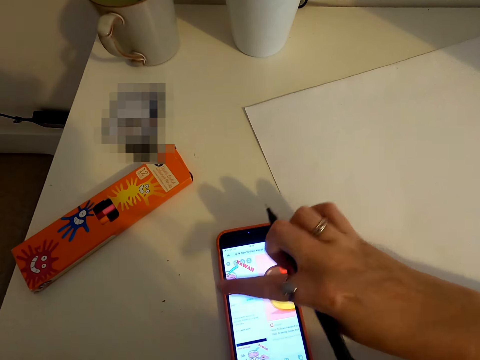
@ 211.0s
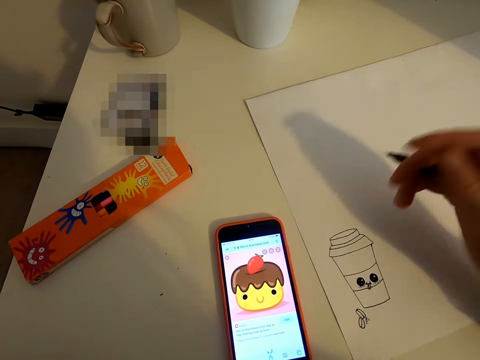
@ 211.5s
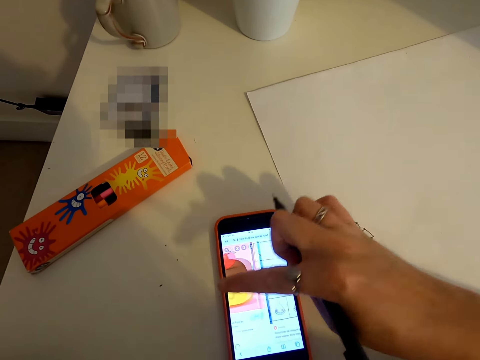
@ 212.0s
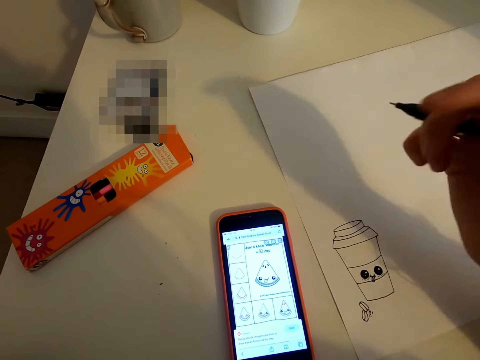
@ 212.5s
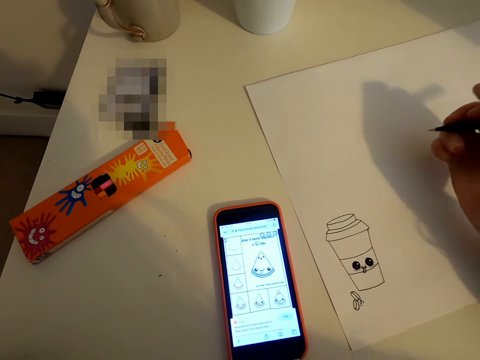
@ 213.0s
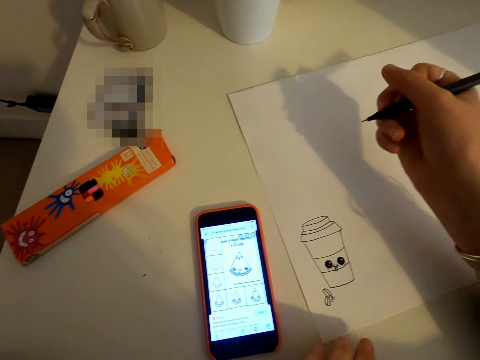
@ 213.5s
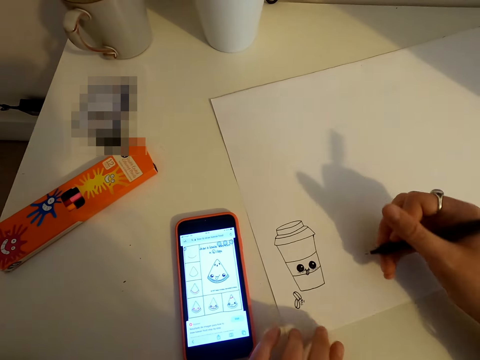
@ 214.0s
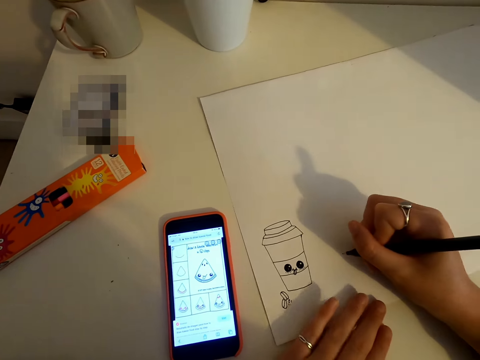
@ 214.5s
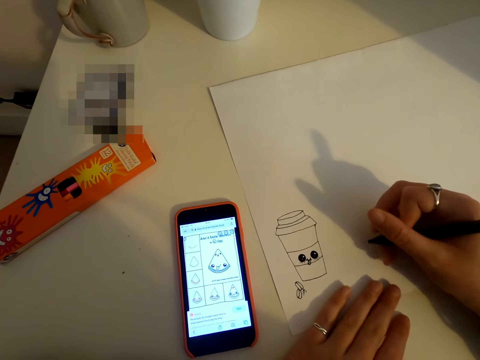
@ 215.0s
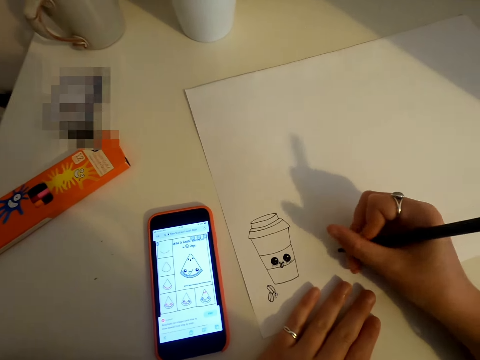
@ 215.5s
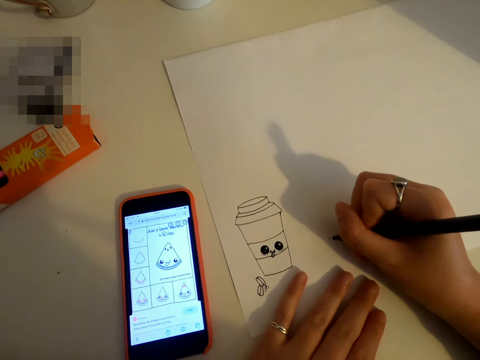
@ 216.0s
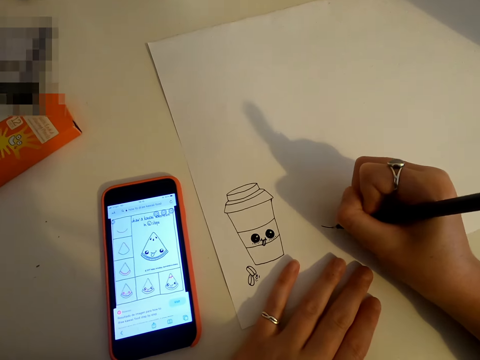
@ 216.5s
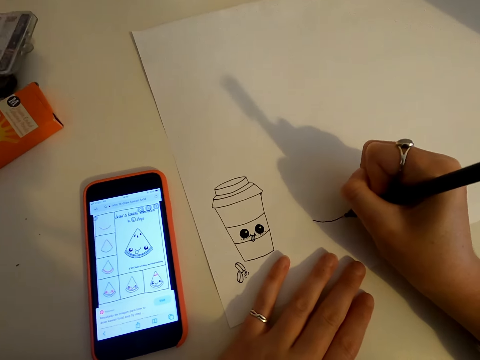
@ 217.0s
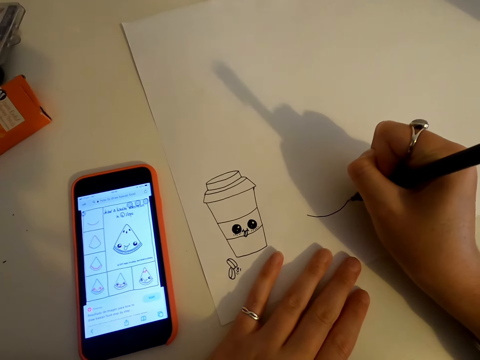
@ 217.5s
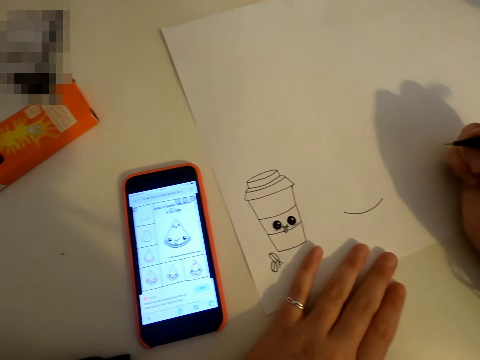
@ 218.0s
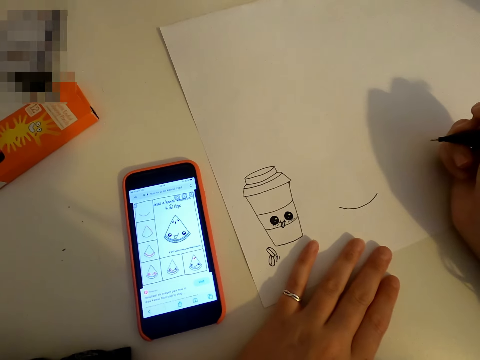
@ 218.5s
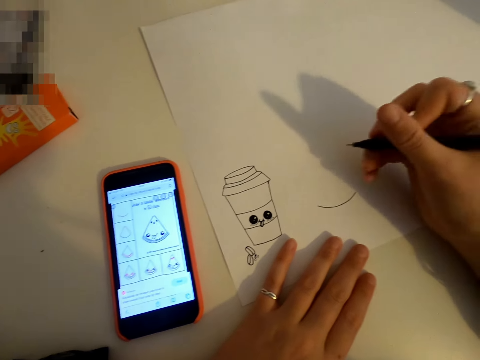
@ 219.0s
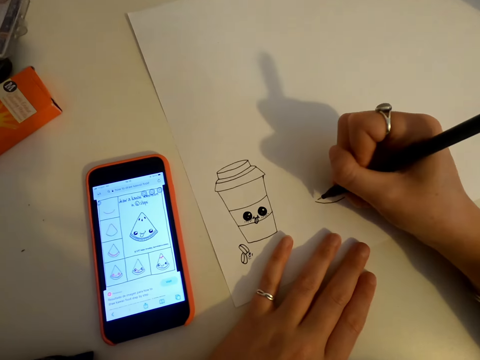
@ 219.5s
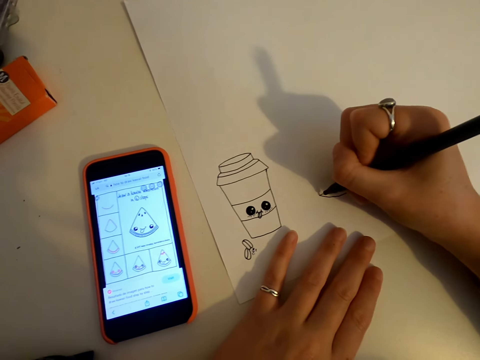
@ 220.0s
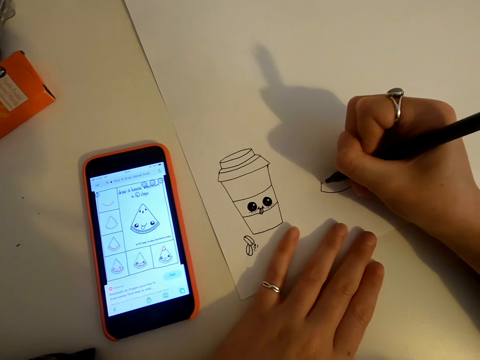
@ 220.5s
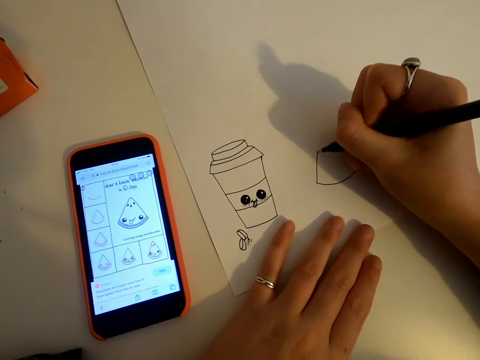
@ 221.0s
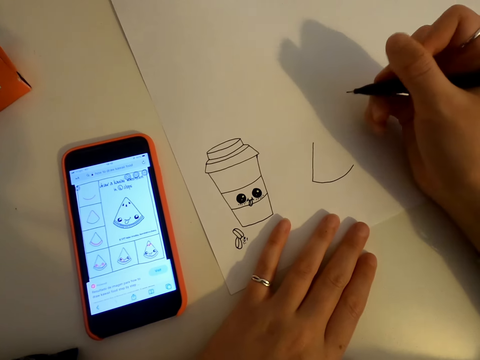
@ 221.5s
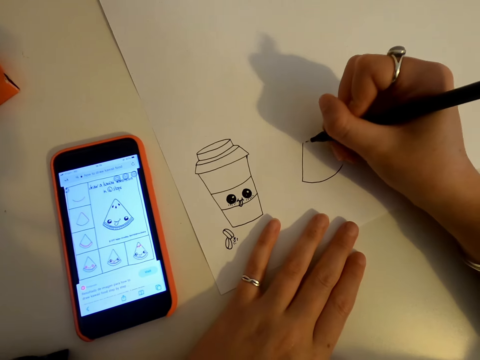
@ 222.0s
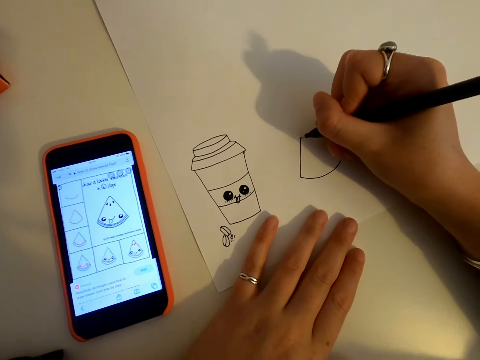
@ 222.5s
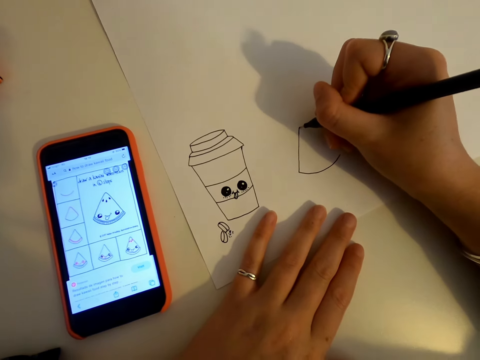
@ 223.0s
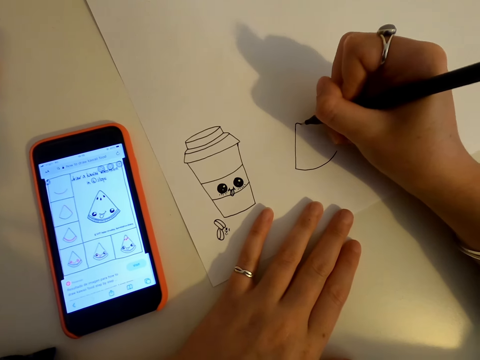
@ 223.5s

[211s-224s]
The camera wearer scrolls the phone. They draw on a piece of paper. They look at the phone. They draw on the piece of paper.

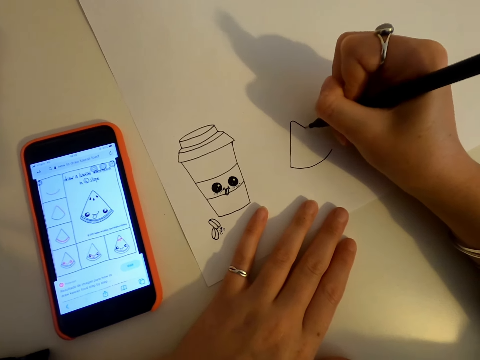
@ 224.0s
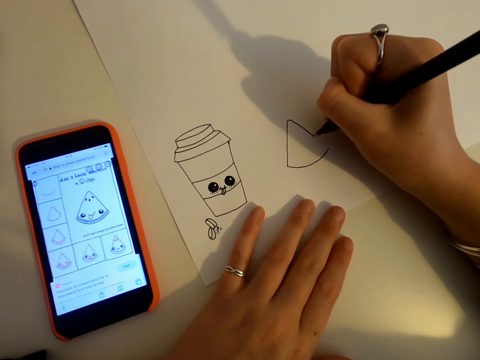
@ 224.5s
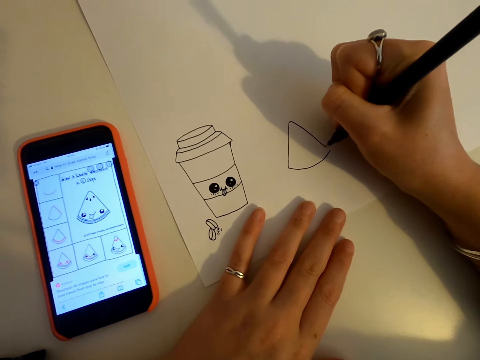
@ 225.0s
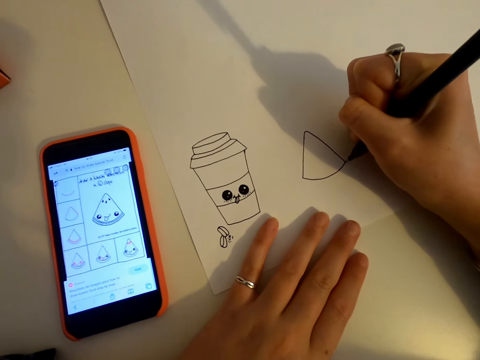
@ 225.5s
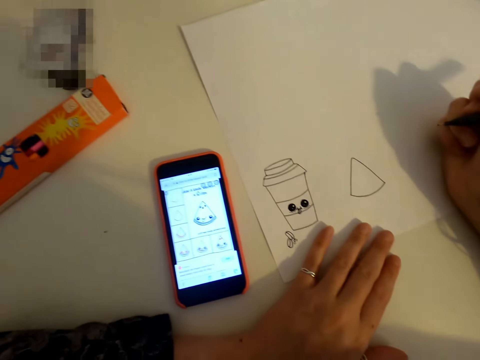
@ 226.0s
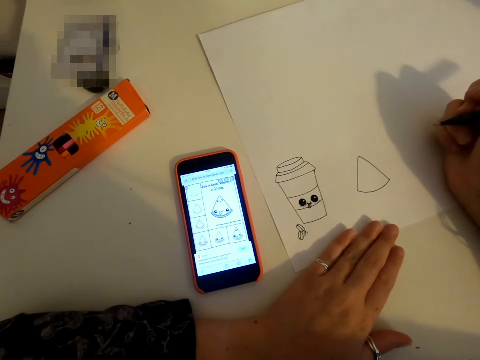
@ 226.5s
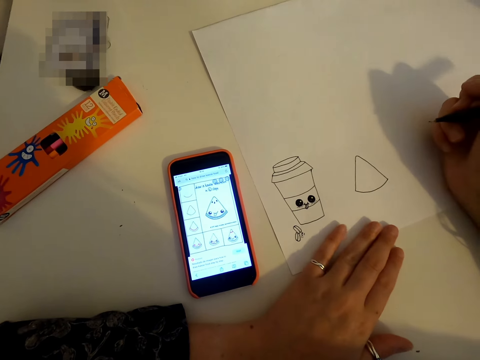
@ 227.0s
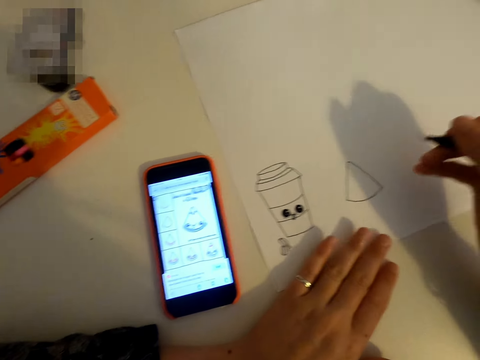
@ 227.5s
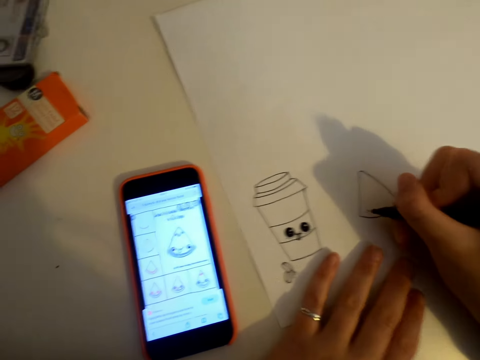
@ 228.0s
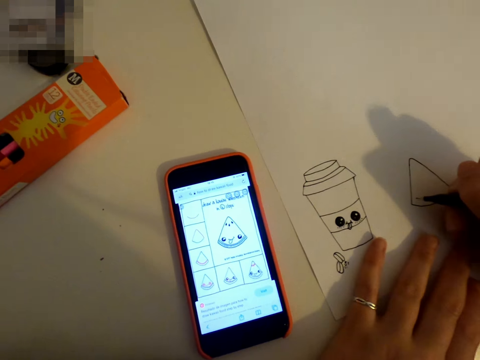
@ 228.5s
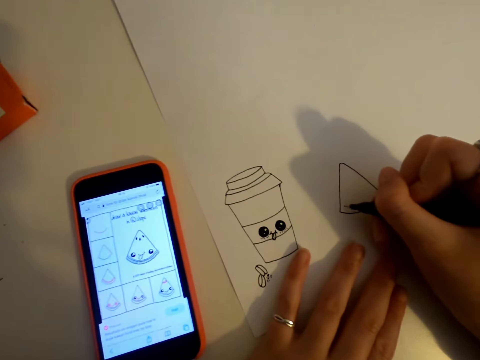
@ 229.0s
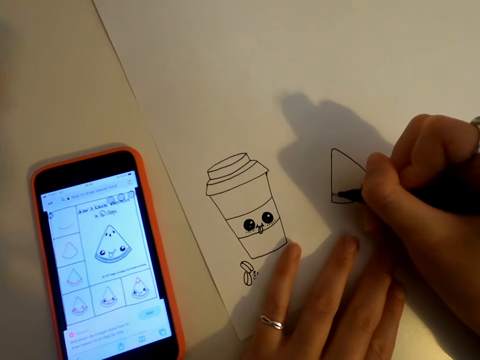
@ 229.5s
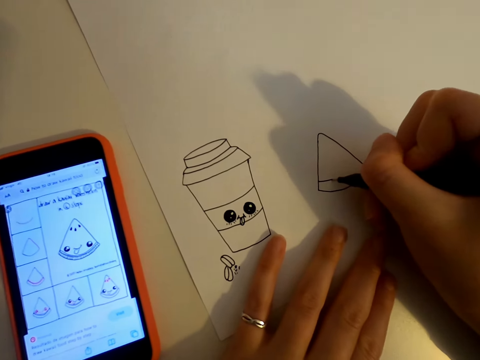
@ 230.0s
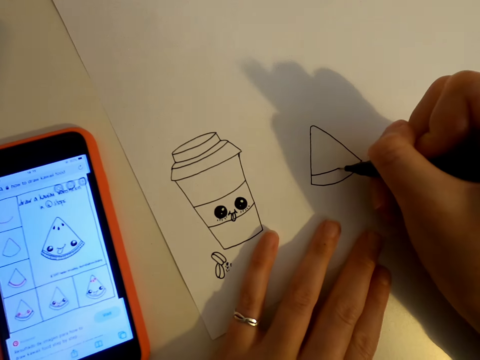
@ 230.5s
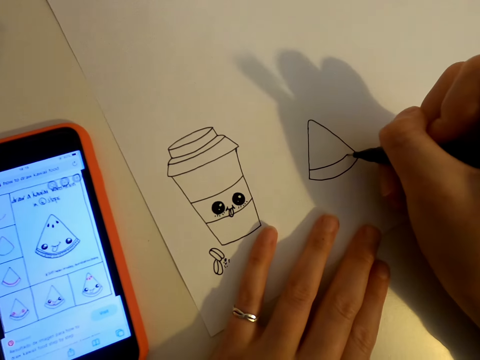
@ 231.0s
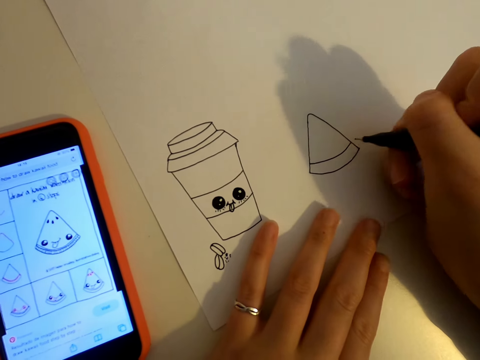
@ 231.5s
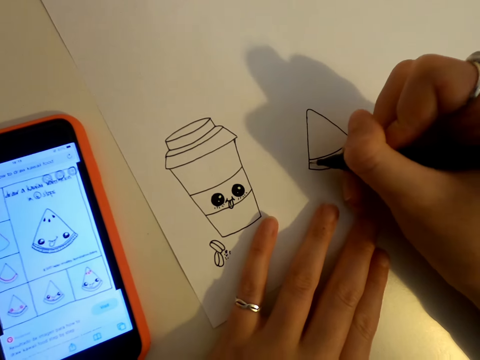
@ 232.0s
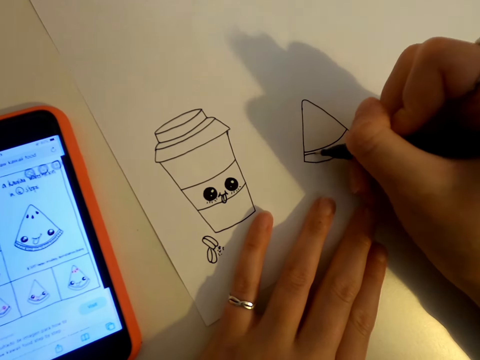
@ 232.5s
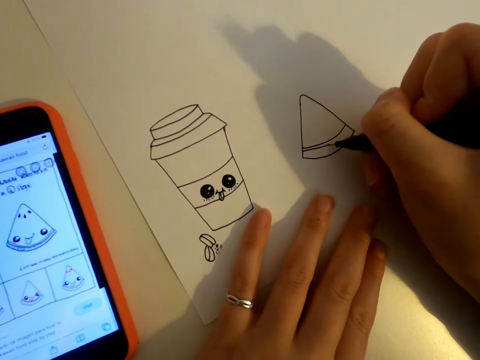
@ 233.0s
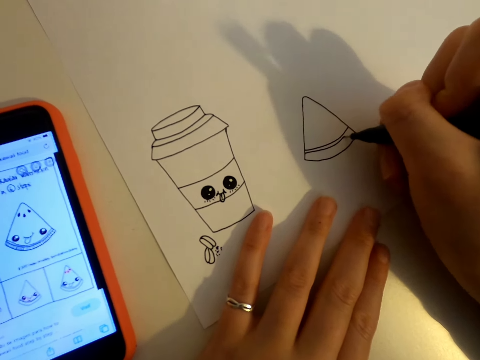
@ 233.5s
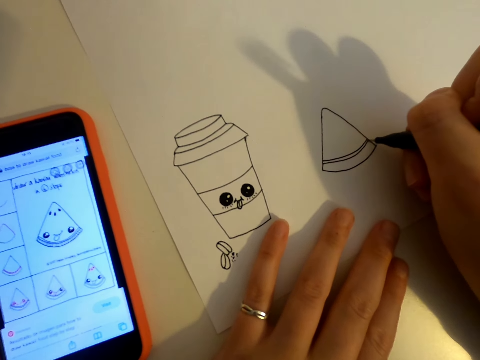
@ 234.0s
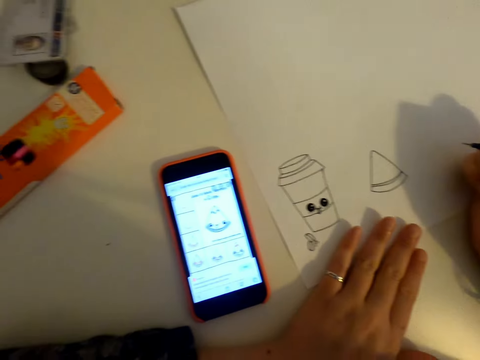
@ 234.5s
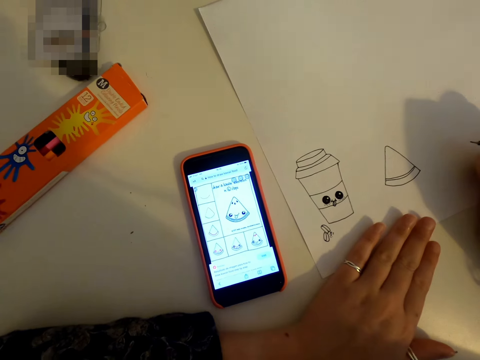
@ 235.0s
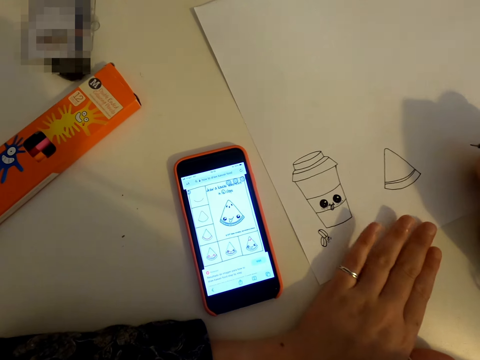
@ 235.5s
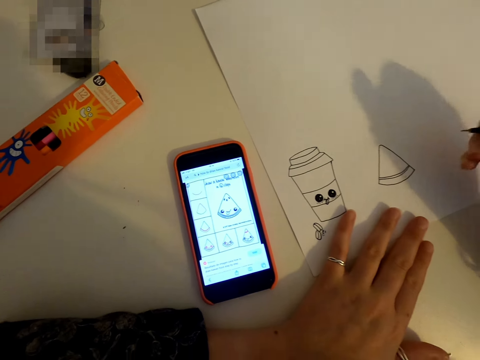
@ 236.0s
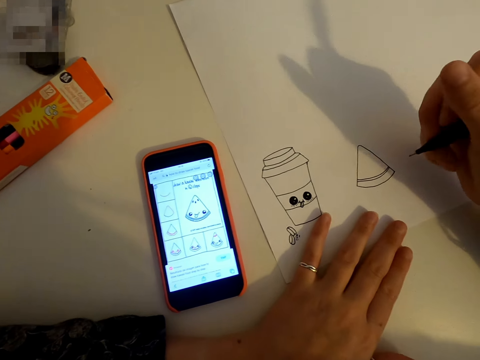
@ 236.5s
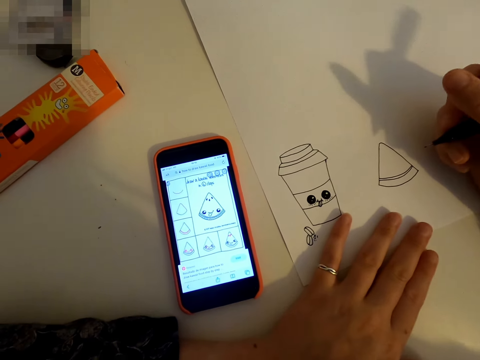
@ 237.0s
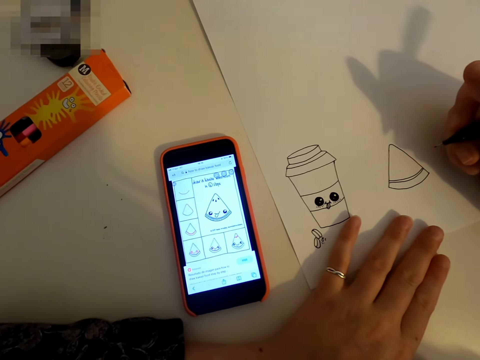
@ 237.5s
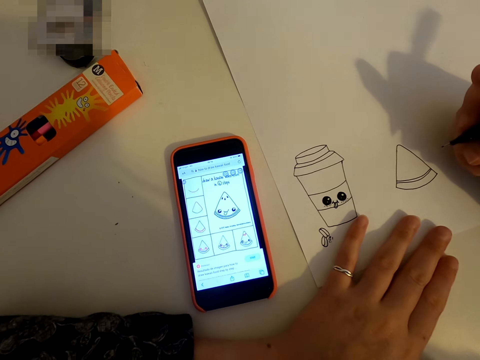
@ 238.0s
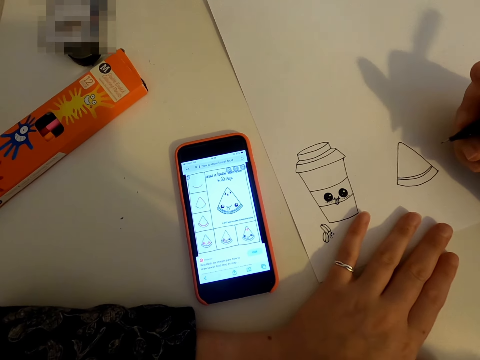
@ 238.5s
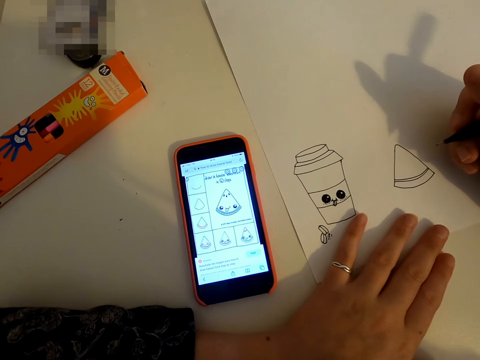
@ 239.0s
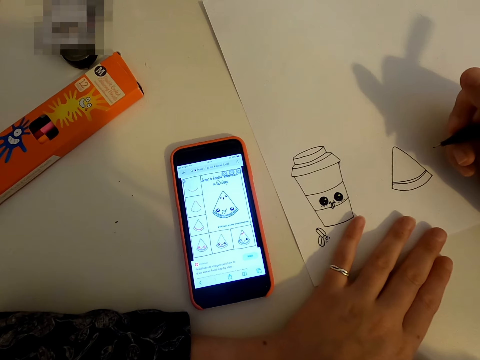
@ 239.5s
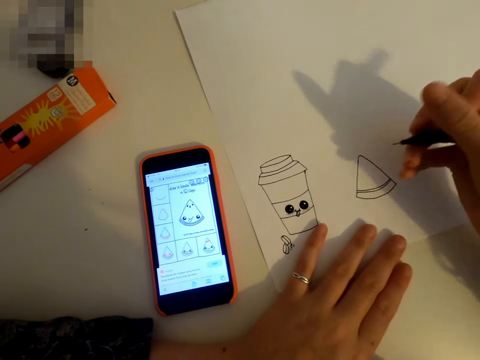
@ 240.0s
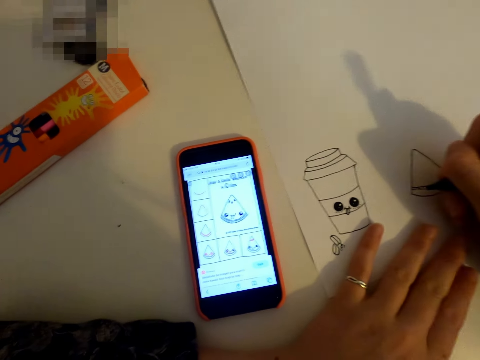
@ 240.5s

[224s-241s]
The camera wearer looks at the phone. They draw on a piece of paper. They look at the phone. They draw on the piece of paper. They look at the phone.
